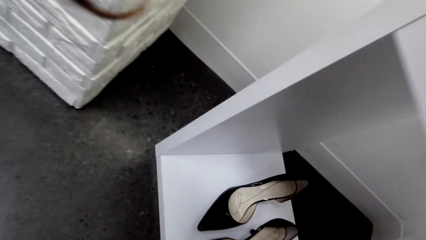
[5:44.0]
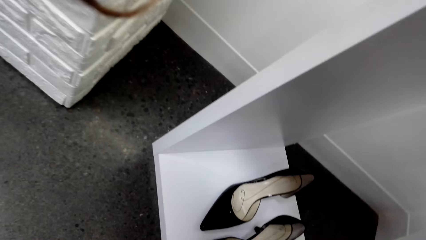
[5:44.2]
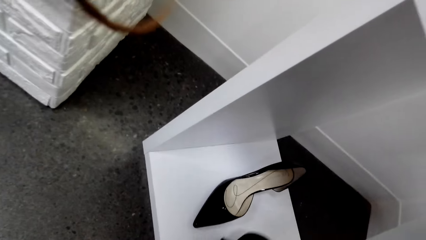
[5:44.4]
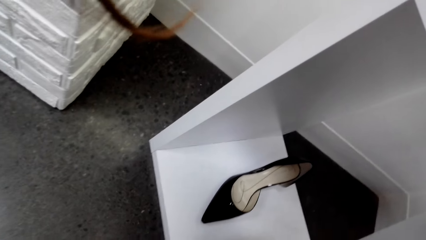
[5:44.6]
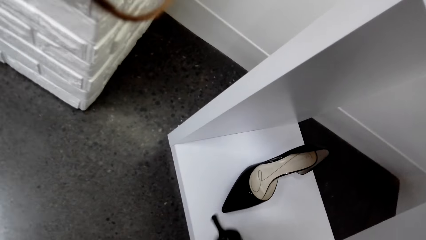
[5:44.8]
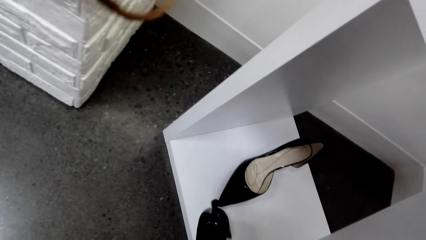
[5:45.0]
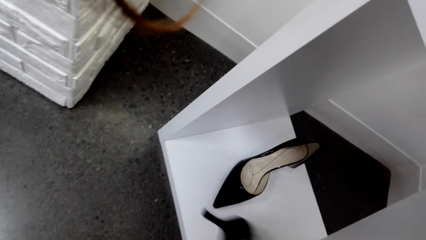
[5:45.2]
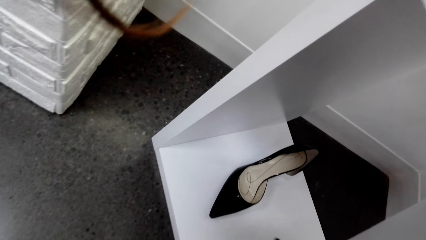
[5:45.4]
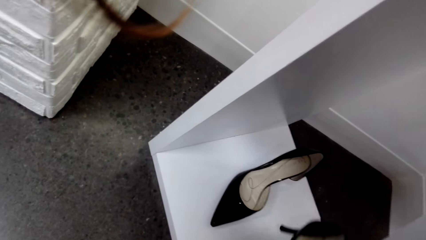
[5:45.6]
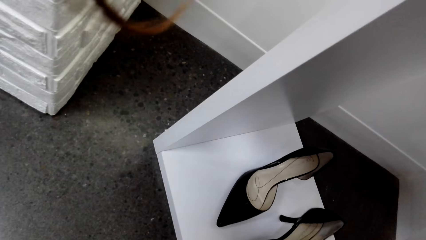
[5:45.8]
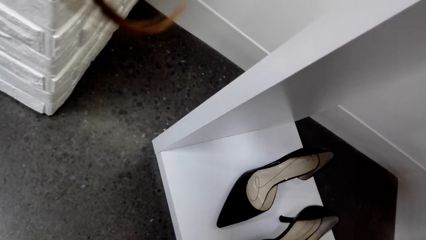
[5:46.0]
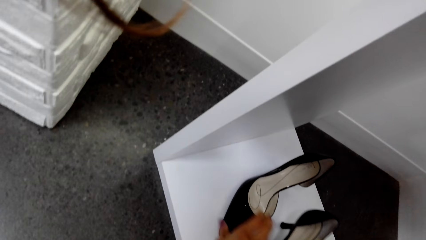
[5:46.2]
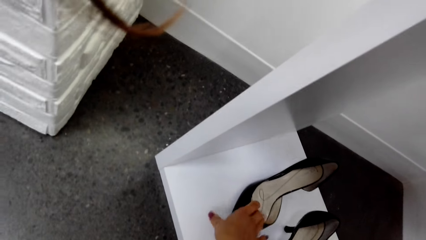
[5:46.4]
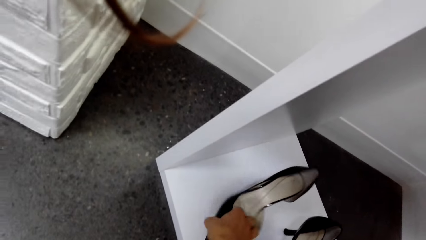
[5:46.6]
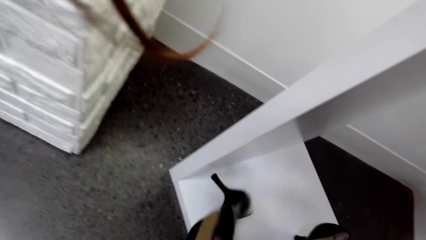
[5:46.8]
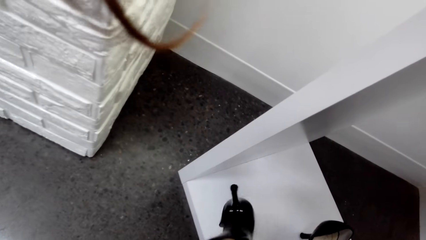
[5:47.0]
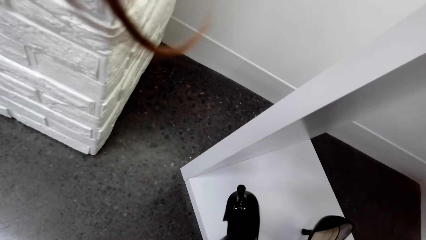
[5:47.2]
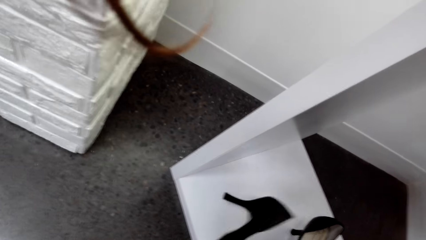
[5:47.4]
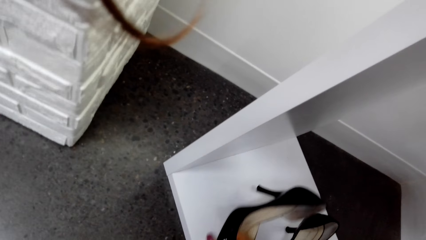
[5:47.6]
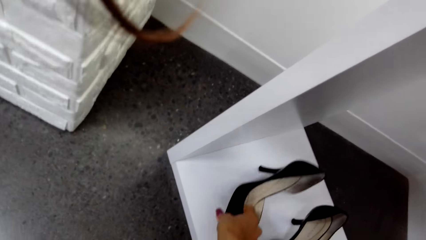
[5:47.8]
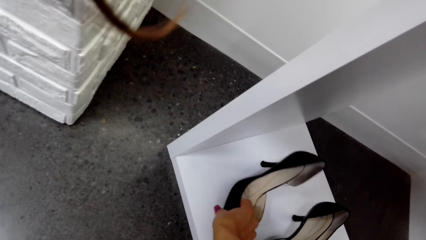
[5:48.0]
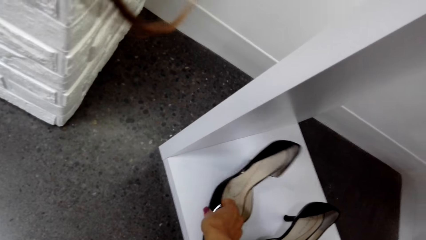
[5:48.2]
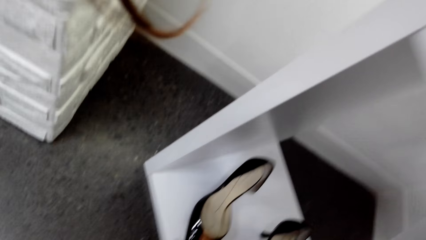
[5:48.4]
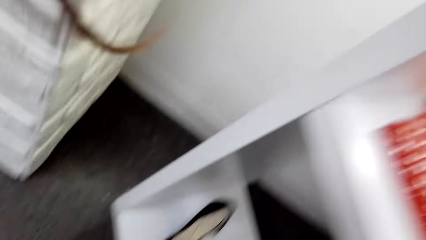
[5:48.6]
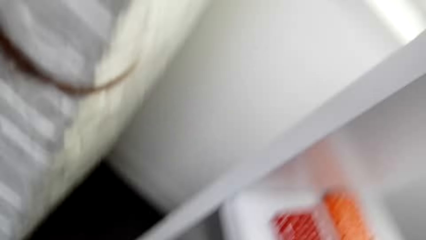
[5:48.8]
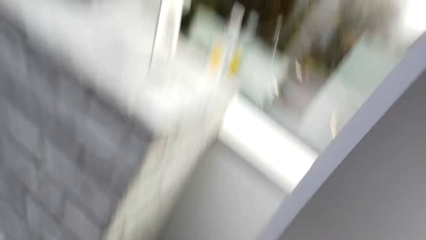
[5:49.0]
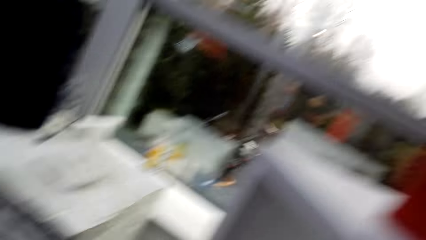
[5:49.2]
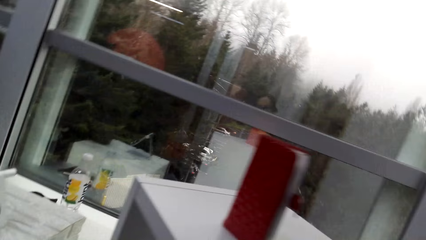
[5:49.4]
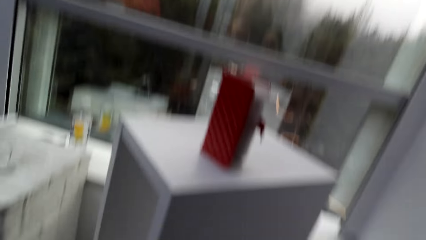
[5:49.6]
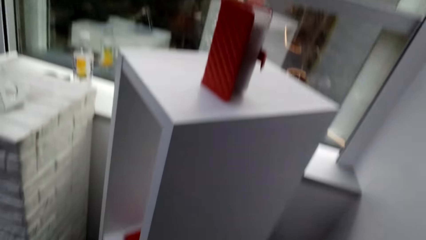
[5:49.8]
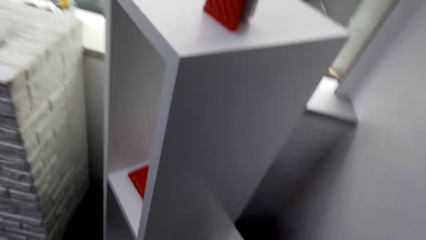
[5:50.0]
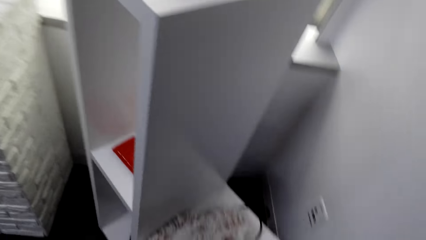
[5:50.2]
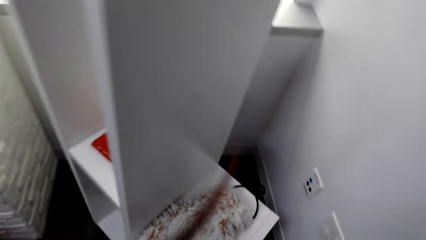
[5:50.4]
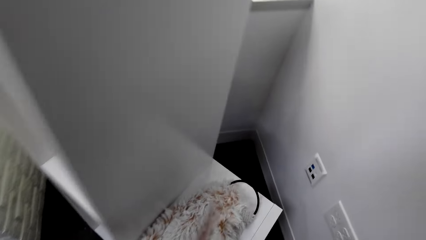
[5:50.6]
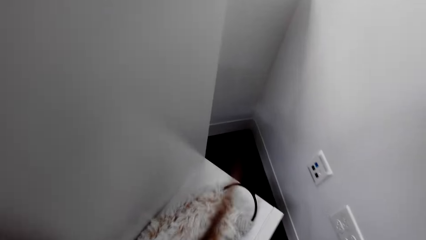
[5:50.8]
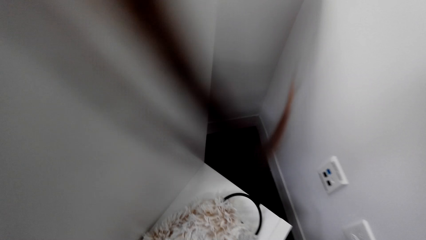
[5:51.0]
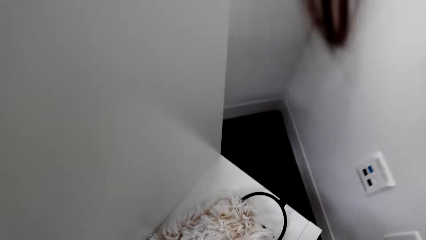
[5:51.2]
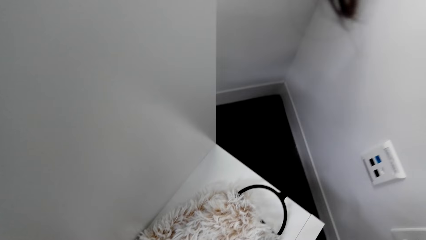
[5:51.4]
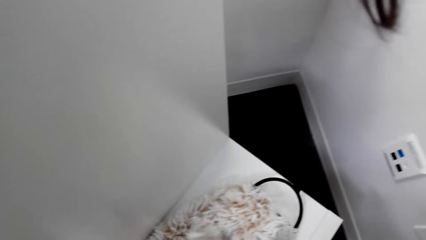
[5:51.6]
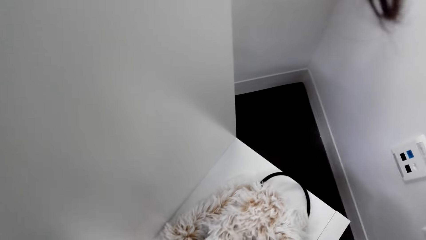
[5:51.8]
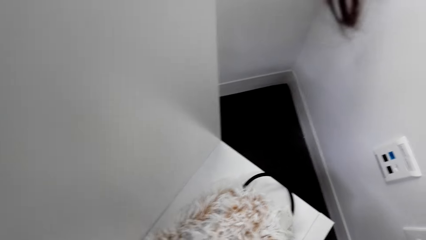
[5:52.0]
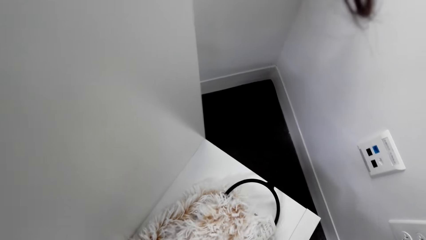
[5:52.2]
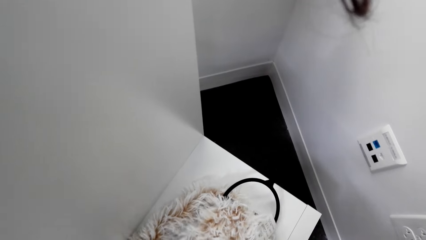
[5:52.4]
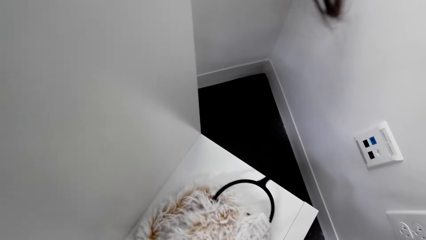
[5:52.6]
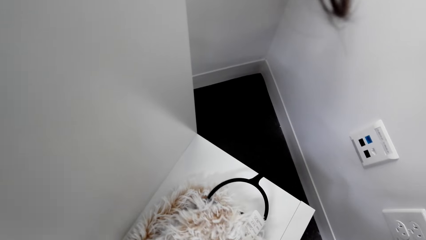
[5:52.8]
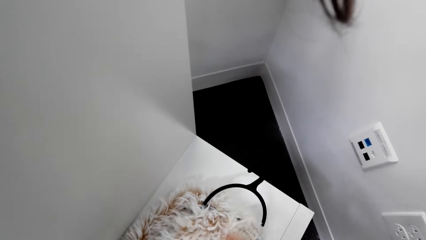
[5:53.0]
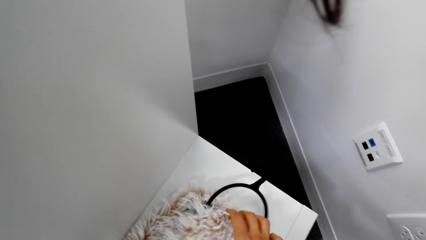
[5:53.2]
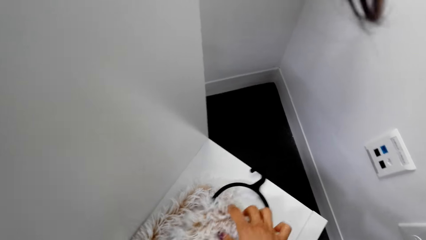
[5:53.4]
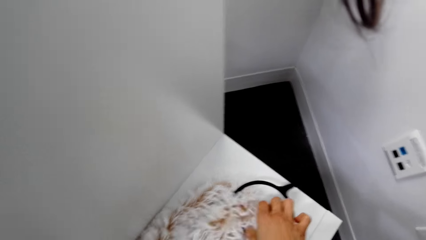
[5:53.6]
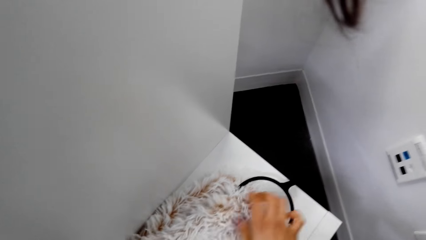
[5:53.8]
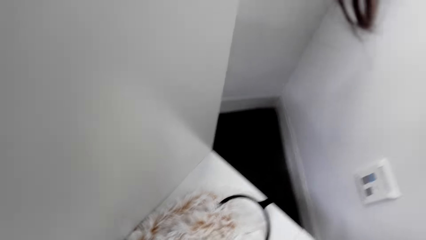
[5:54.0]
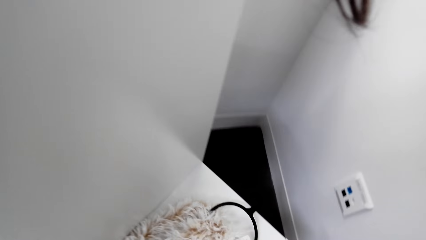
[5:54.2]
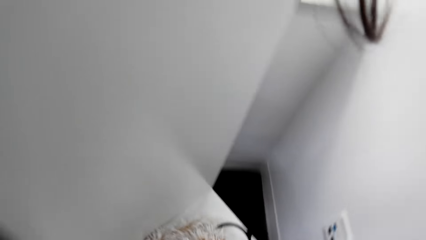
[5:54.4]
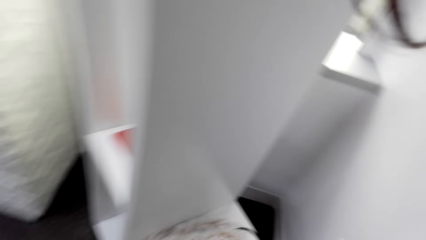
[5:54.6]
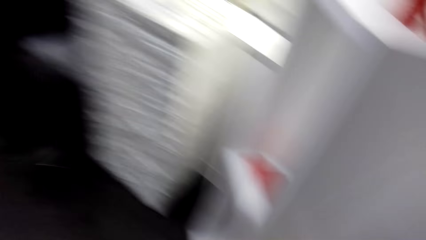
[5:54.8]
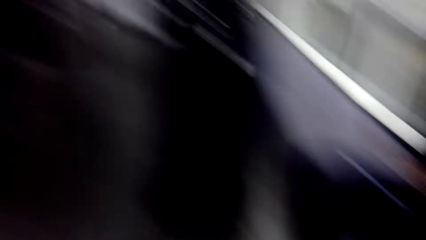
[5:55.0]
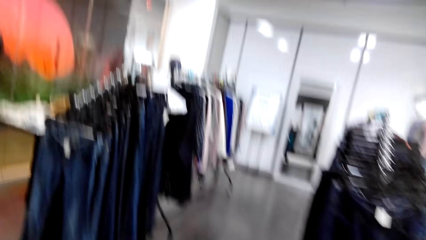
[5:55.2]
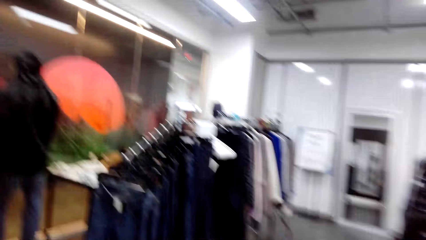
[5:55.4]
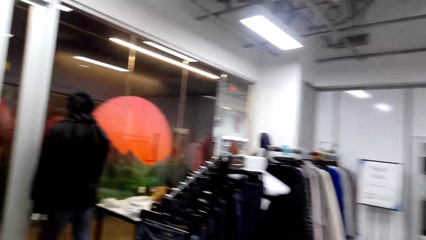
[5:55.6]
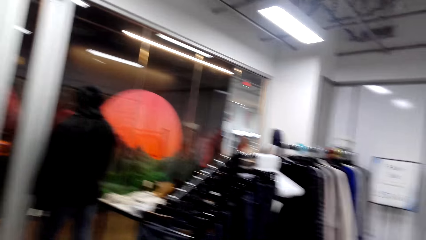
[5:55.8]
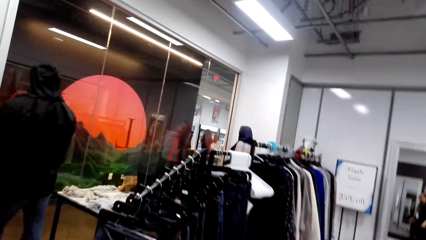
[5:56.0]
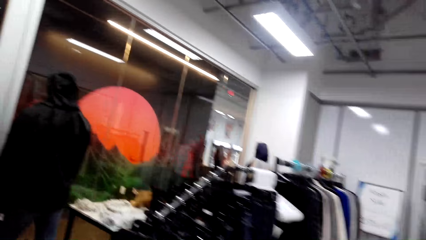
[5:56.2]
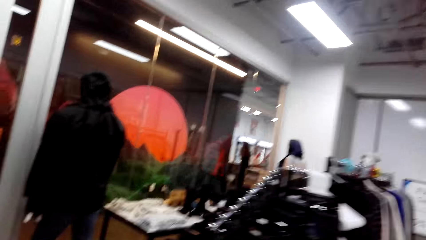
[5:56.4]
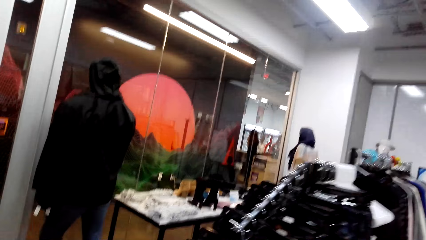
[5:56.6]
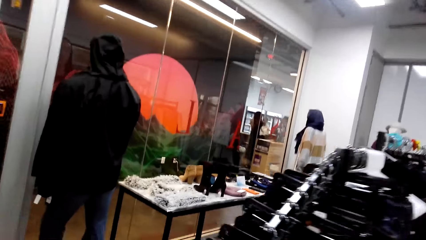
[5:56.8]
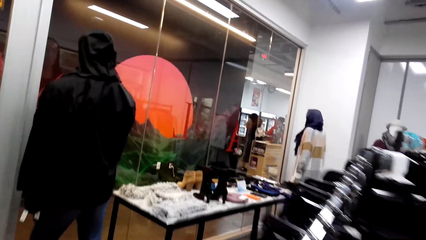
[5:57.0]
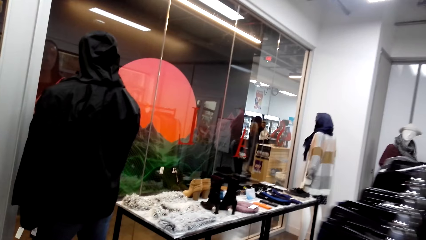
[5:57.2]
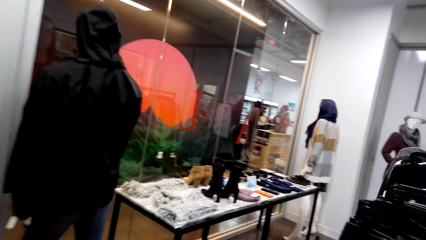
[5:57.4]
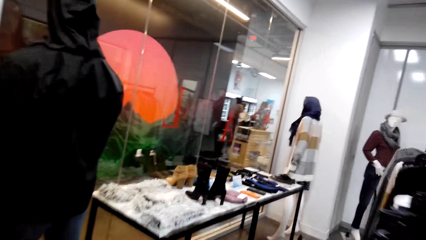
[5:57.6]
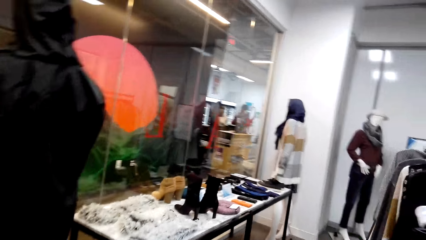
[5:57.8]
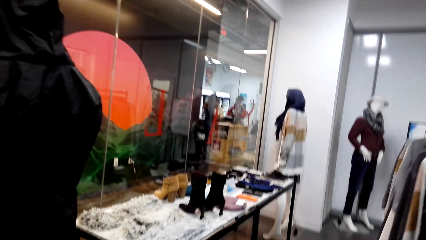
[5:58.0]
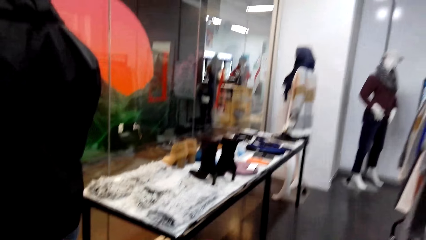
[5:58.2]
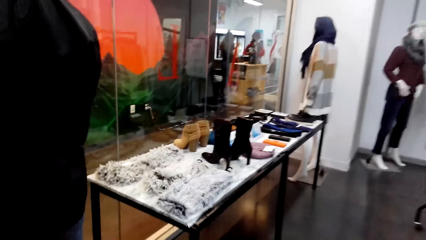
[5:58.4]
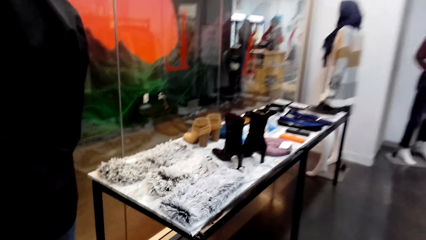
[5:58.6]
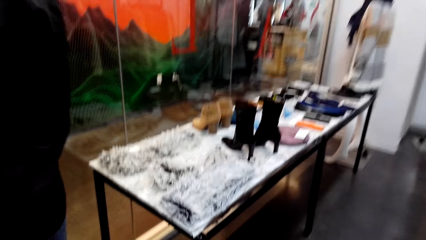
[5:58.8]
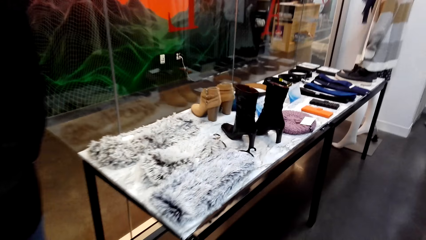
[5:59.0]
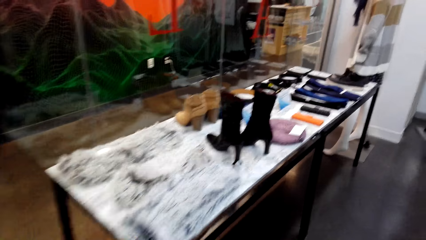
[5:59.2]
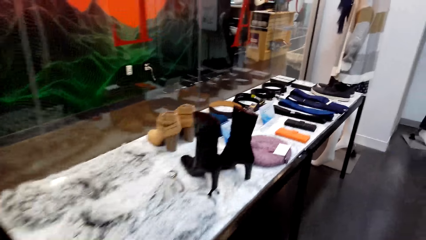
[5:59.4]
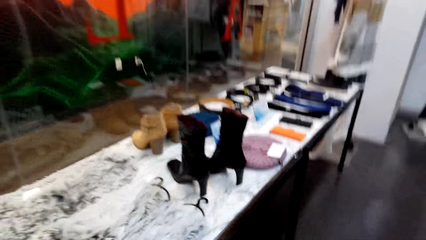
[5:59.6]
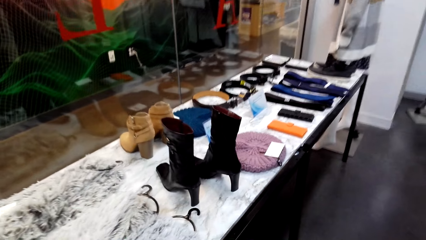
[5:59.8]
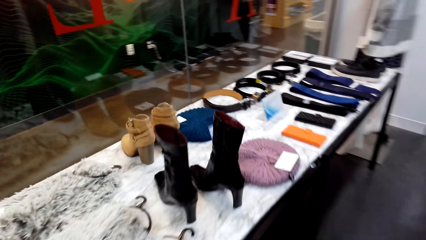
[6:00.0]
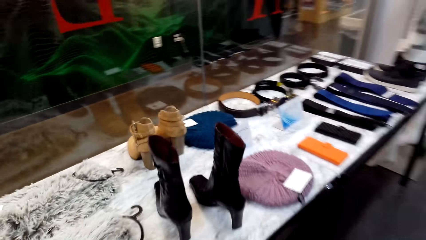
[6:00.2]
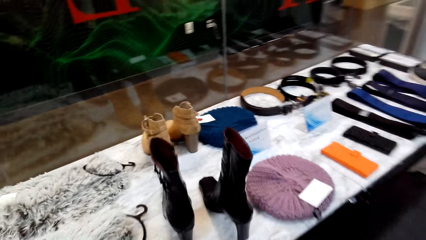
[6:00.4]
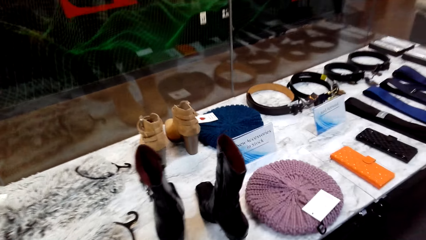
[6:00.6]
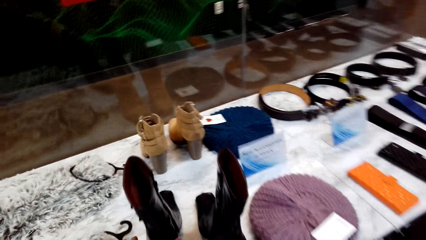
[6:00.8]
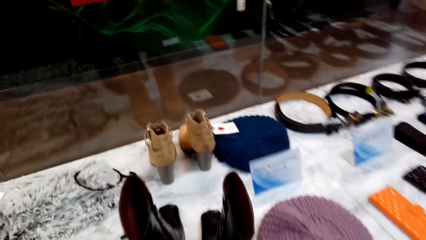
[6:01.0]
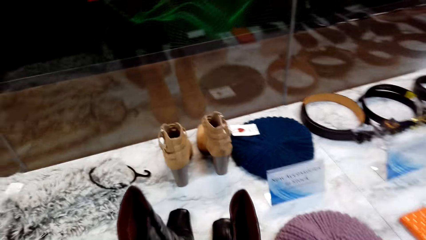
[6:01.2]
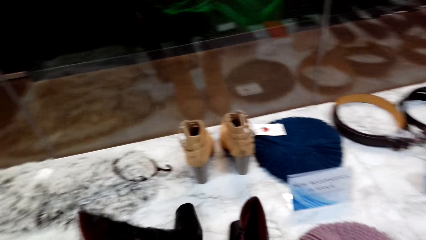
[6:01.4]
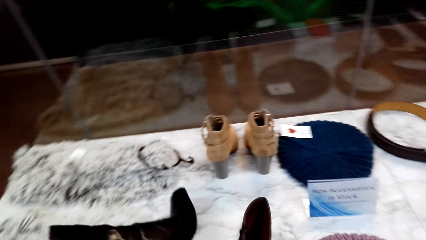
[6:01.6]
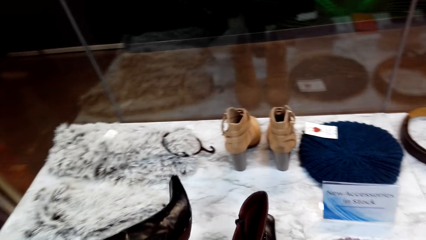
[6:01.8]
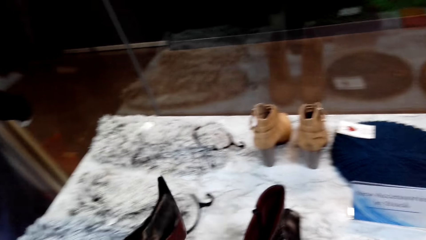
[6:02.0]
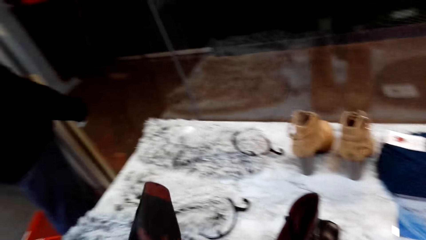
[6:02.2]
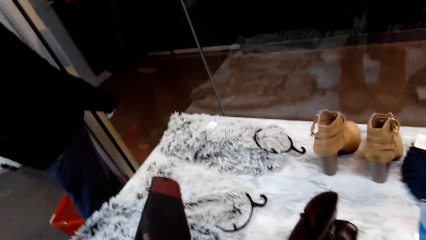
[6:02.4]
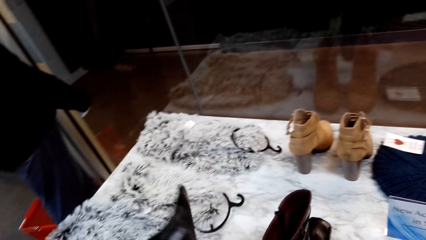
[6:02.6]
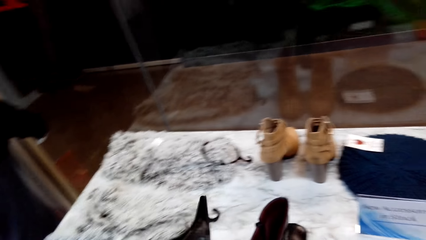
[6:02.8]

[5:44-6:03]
The camera wearer picks the heel shoe from the display stand. They place the shoe back on the display stand. They pick the shoe from the display stand. They place the shoe back on the display stand. They stand up, walk in the supermarket, bend down, touch the scarf and drop the cloth on the table. They walk around in the supermarket. They pick the shoe from the display table.
